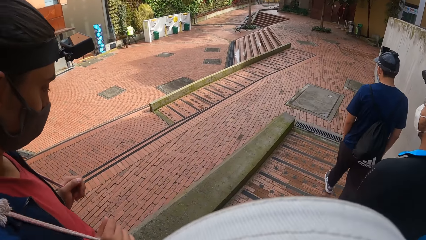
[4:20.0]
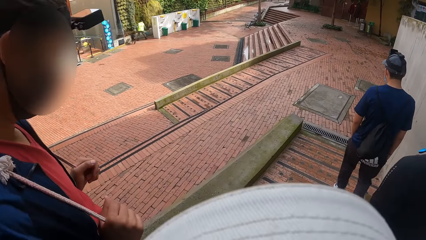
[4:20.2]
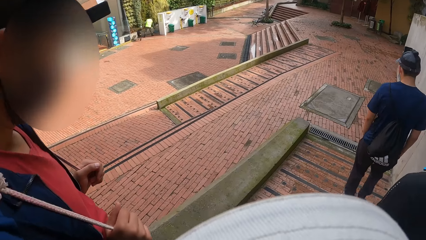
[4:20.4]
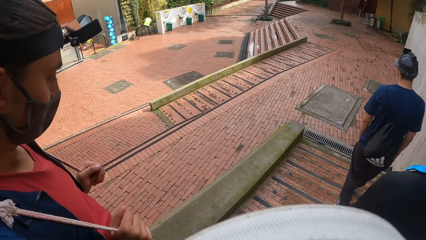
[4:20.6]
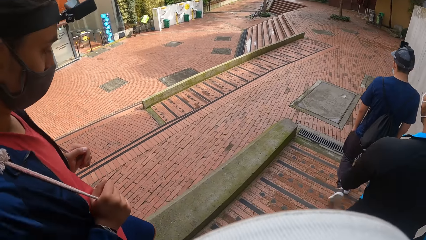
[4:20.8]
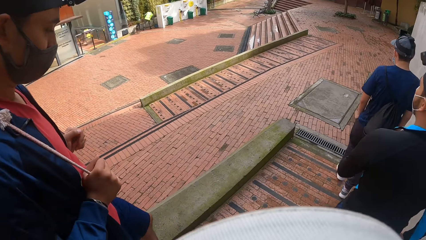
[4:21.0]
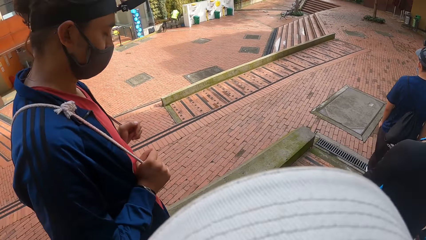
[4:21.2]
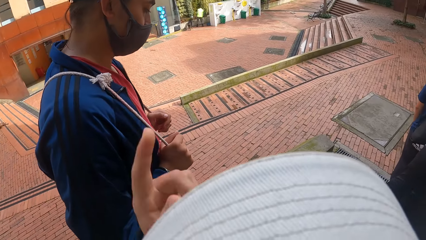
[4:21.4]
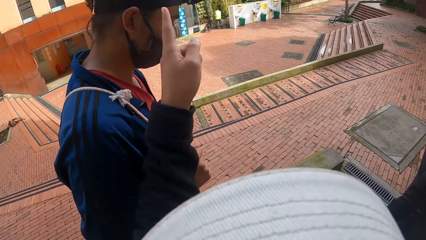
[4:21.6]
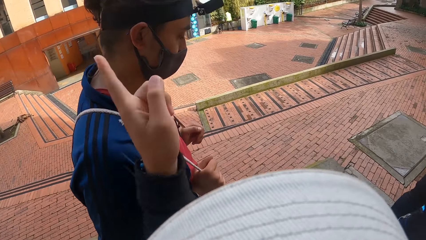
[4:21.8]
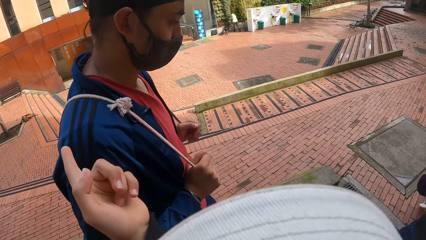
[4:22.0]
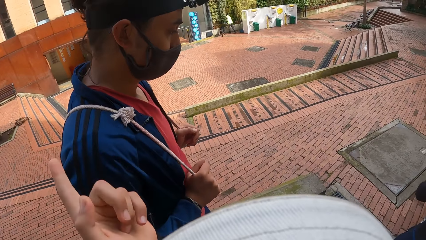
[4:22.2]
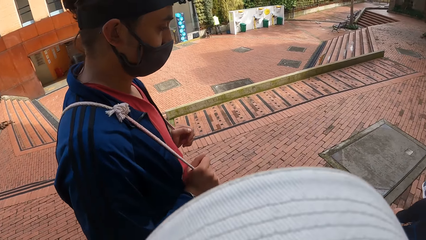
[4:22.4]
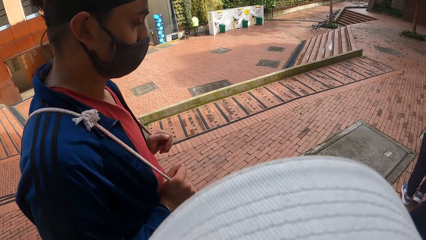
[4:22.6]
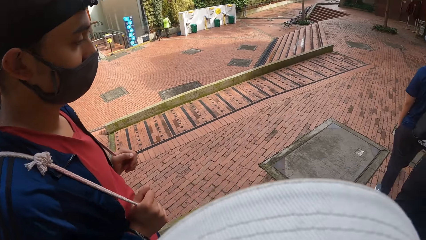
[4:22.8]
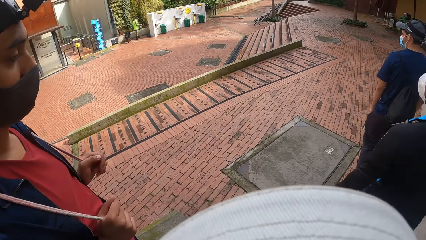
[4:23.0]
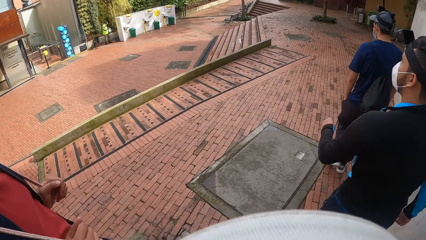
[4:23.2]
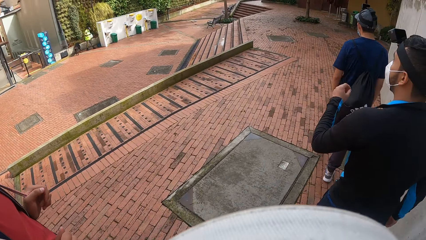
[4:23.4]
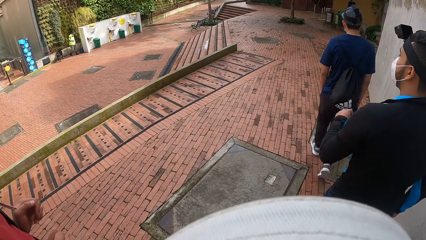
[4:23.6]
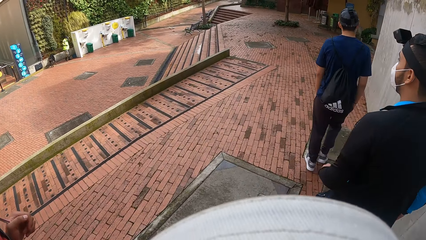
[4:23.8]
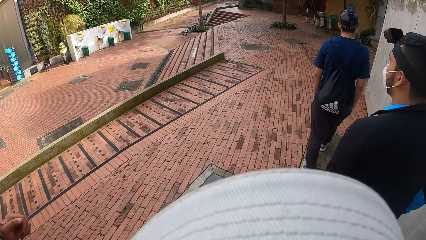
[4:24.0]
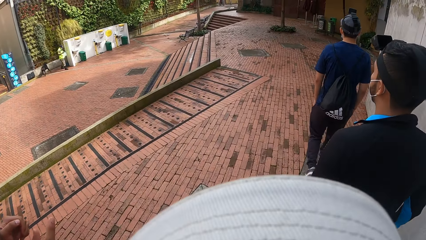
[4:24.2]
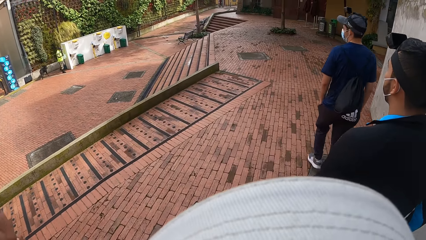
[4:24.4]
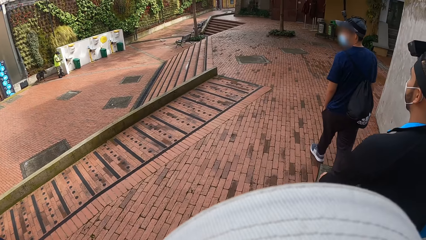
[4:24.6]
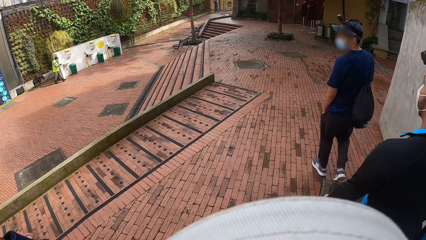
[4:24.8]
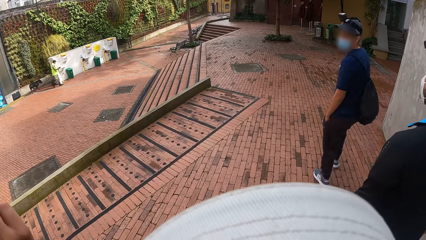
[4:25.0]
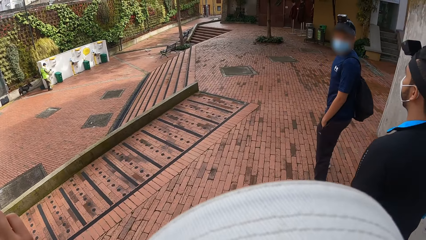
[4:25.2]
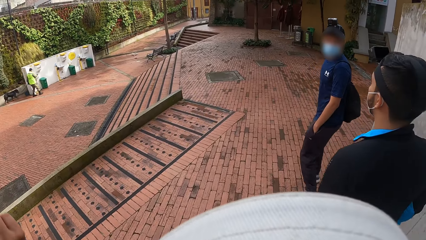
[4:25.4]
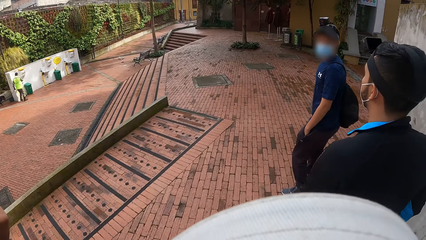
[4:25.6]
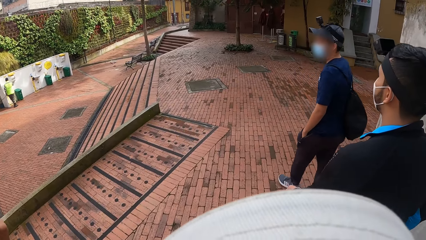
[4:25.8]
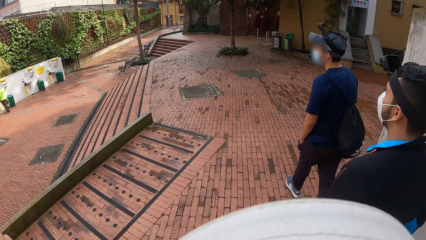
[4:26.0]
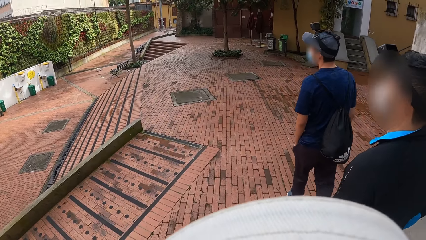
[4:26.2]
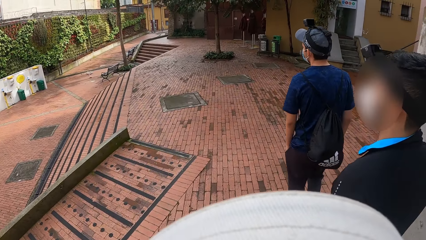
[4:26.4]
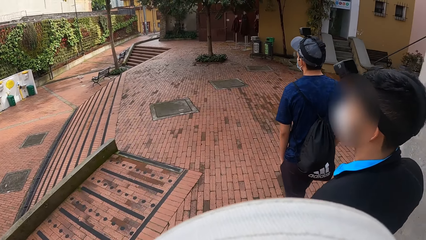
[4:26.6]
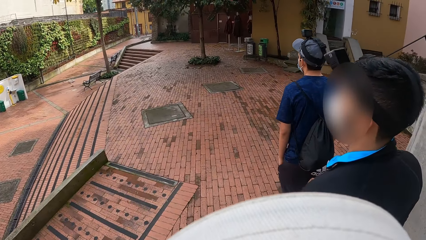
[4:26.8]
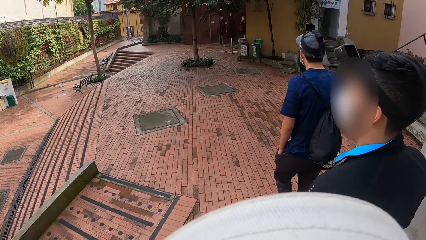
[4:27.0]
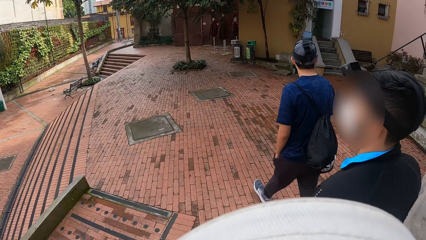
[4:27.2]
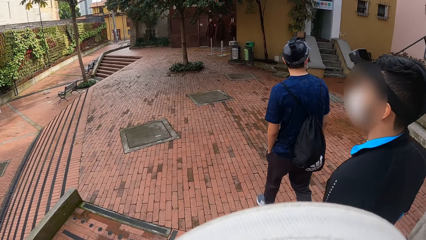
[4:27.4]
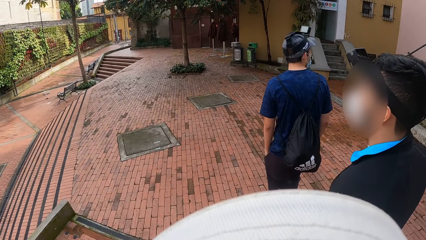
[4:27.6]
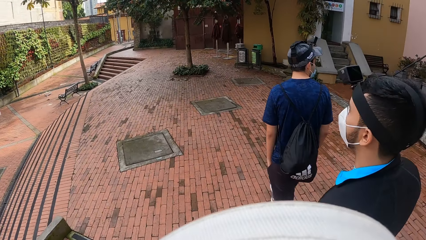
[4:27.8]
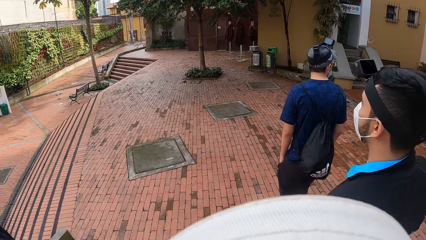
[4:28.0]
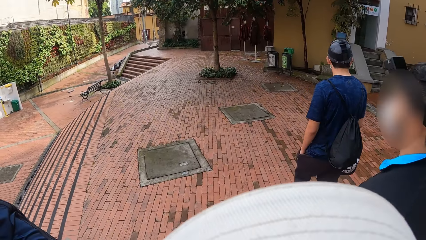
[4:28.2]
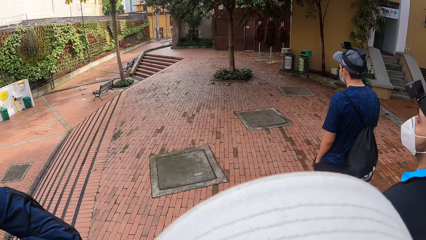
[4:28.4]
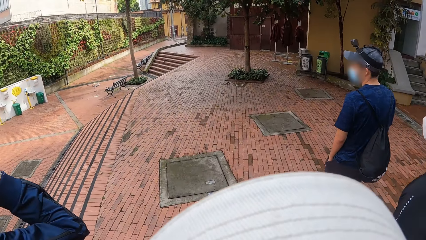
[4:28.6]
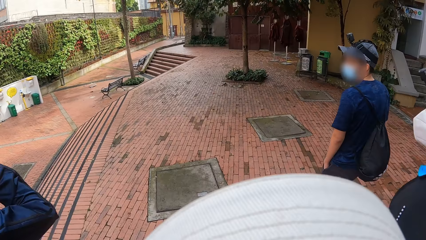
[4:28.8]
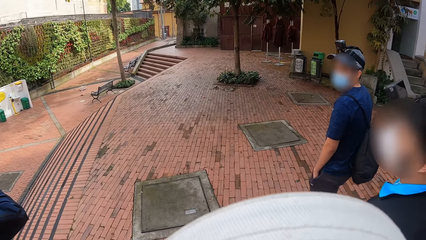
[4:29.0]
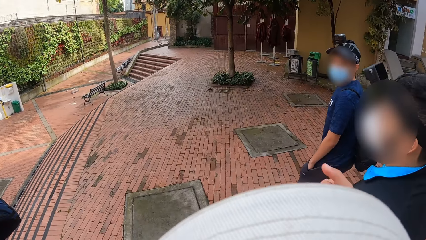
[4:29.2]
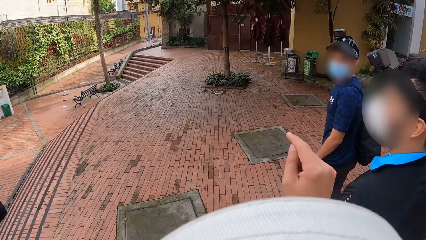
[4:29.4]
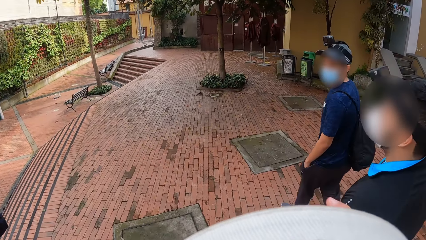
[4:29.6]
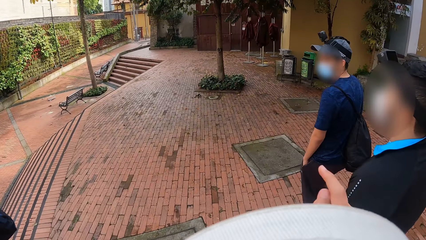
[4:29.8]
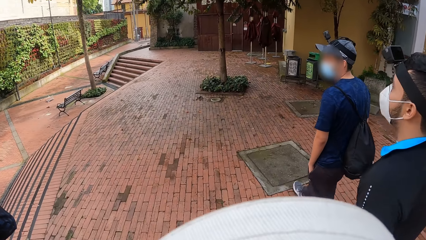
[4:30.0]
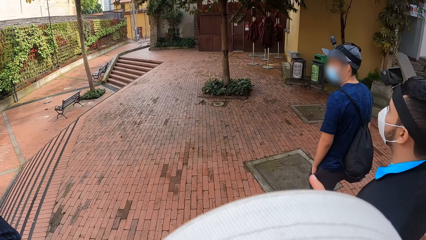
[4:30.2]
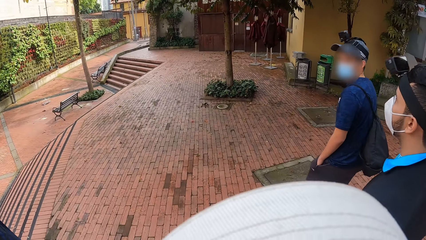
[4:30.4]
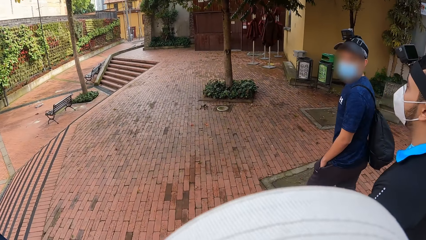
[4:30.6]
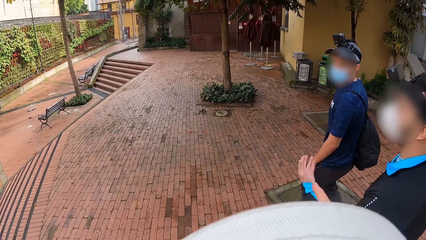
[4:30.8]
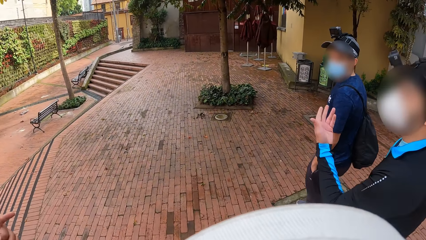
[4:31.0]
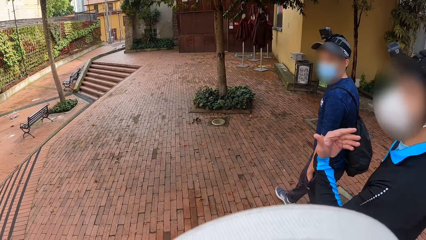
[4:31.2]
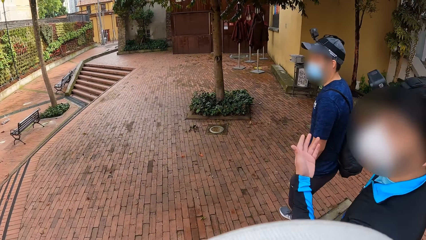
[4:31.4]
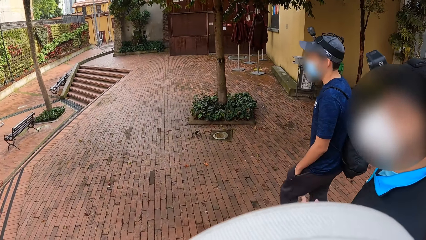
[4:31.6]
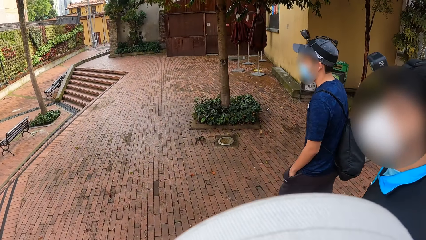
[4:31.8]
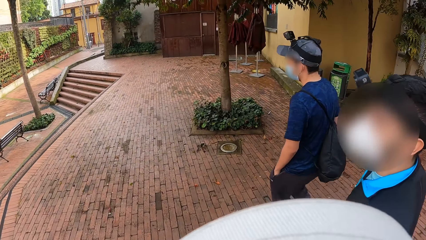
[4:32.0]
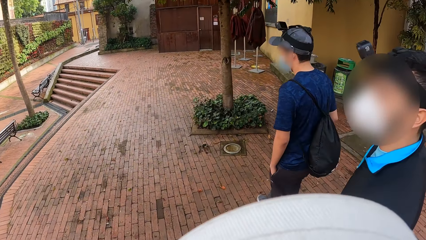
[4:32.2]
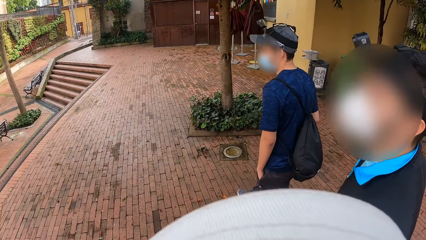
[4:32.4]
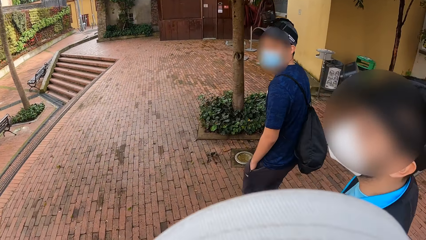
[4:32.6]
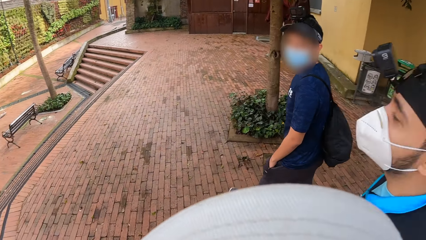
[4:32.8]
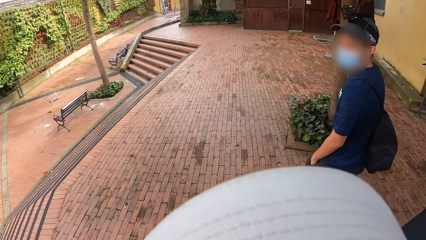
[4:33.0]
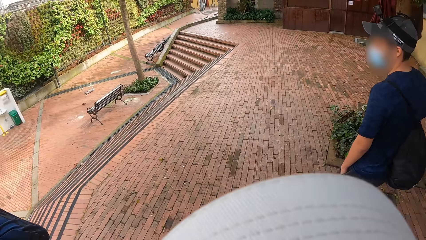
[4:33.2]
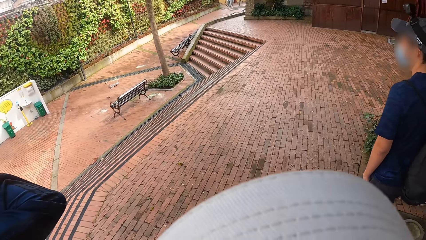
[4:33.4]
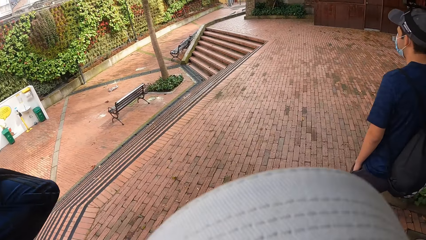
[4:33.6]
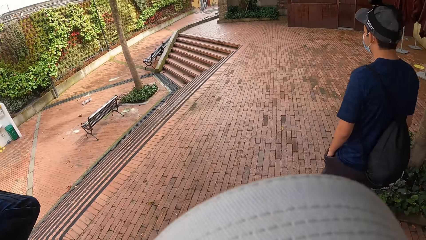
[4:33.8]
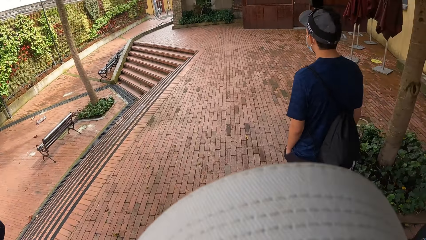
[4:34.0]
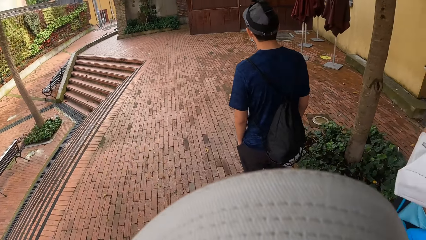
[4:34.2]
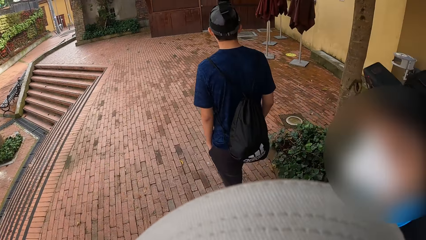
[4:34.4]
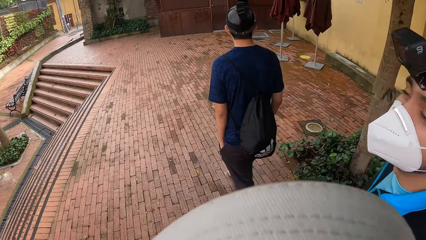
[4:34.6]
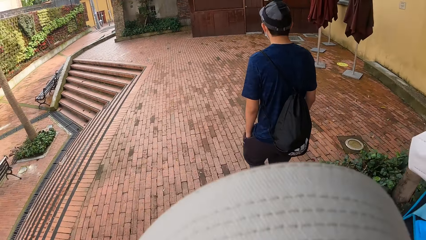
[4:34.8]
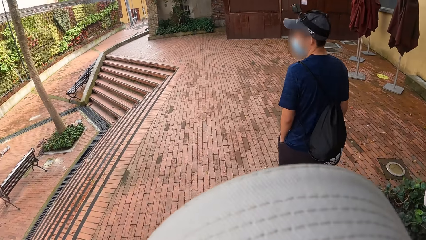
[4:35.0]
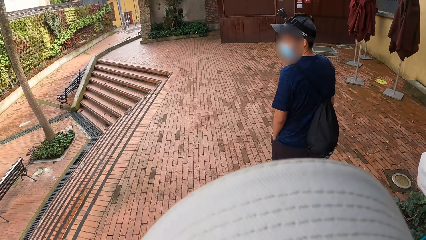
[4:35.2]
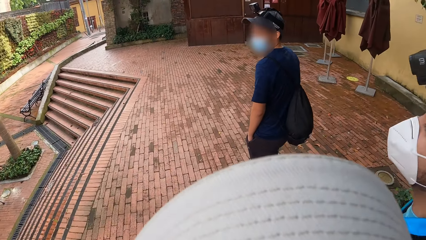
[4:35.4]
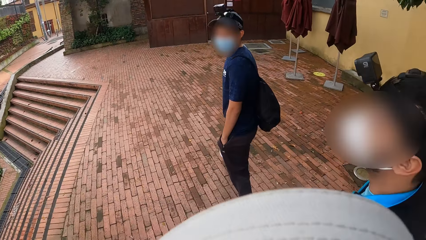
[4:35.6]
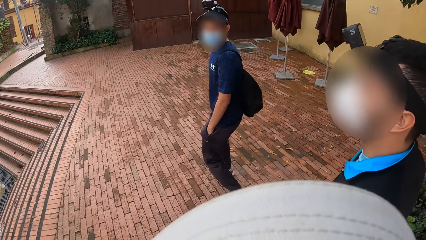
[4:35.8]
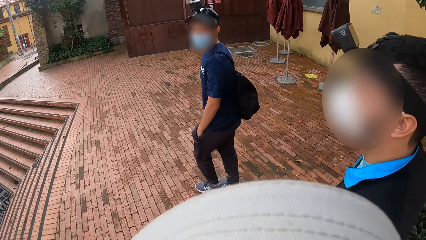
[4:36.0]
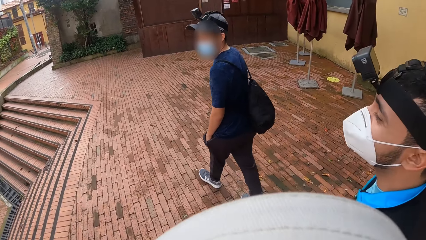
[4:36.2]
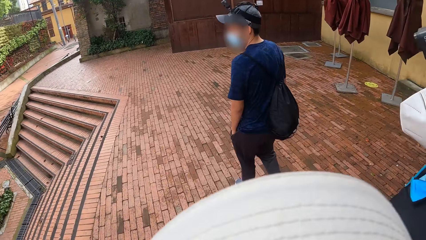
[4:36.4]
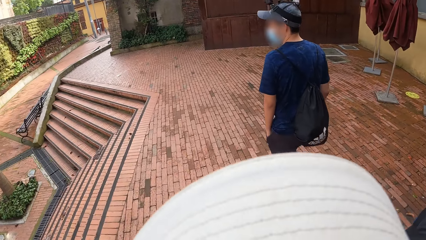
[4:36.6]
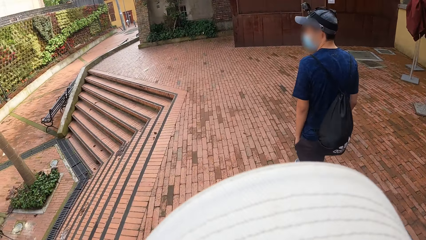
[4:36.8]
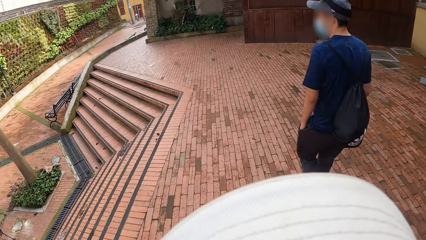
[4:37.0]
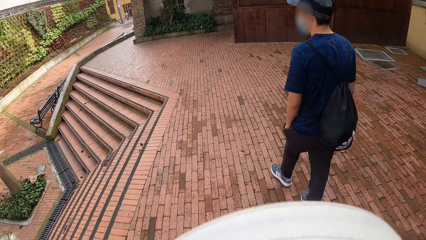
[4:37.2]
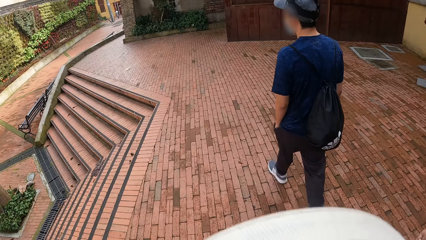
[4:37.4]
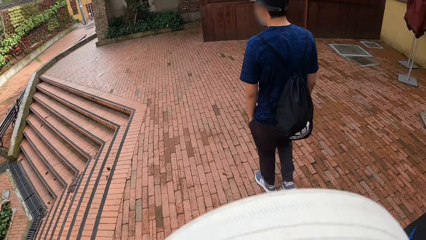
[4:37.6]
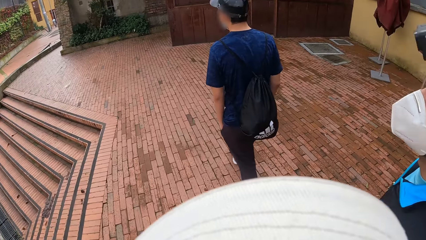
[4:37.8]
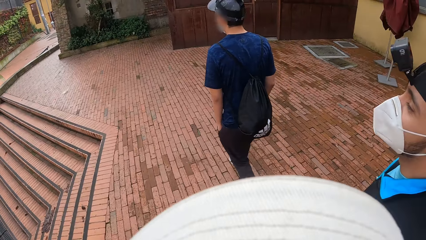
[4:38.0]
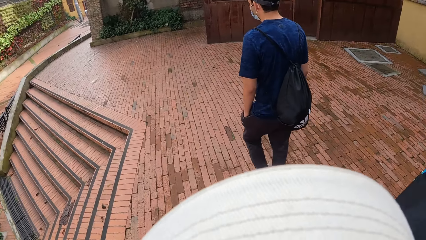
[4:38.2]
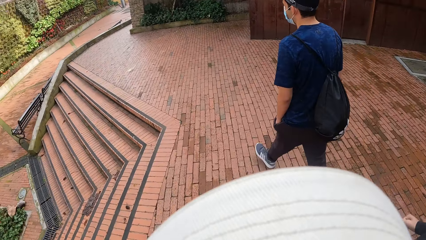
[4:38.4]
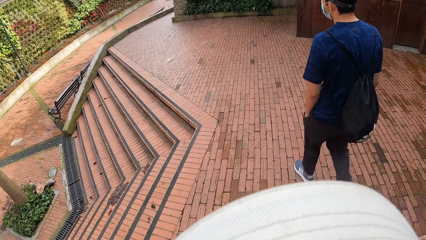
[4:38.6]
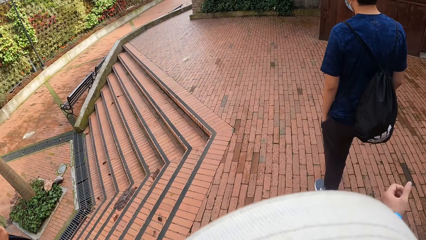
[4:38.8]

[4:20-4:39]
The camera wearer points his hand. He walks. He points his hand. He walks.
